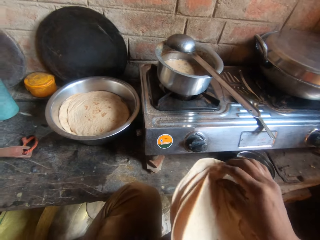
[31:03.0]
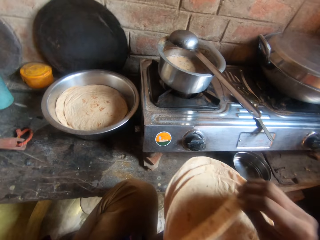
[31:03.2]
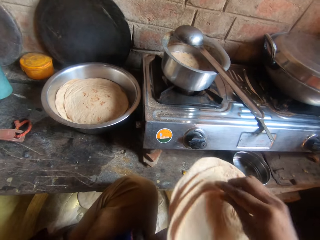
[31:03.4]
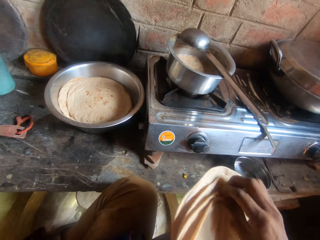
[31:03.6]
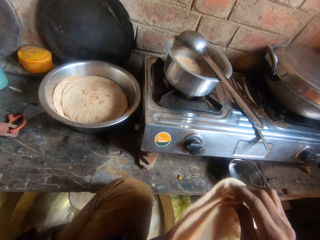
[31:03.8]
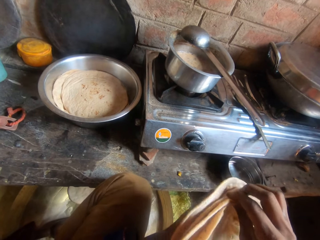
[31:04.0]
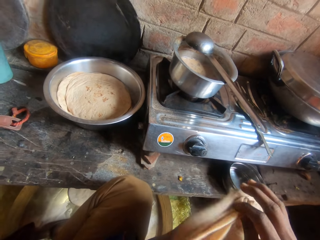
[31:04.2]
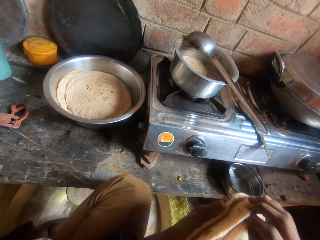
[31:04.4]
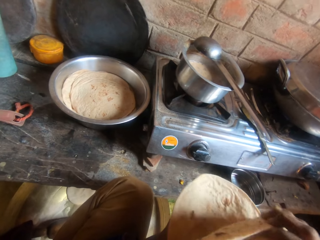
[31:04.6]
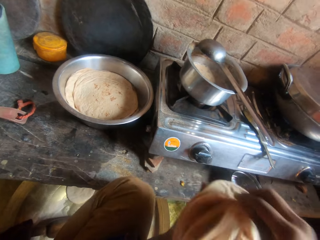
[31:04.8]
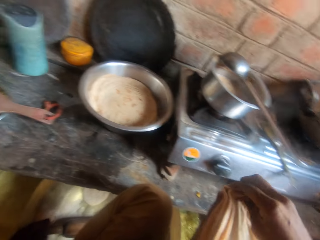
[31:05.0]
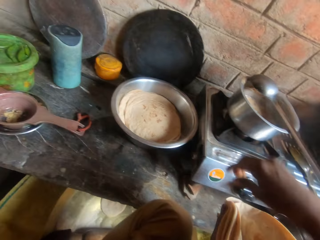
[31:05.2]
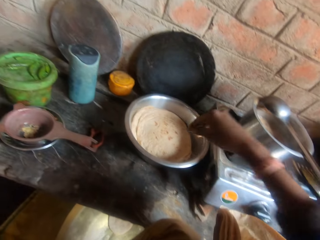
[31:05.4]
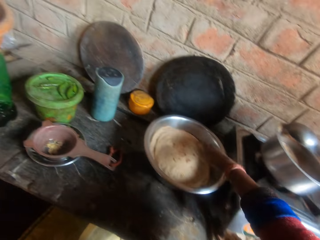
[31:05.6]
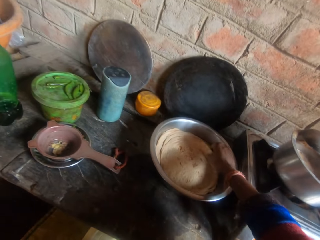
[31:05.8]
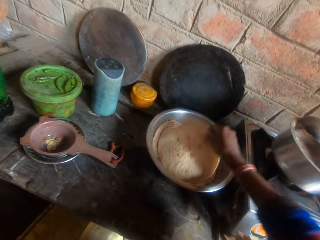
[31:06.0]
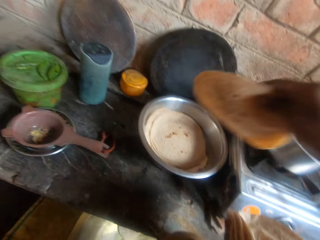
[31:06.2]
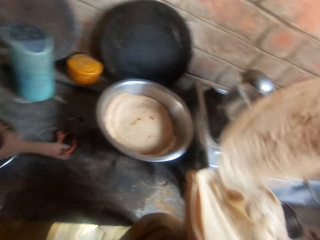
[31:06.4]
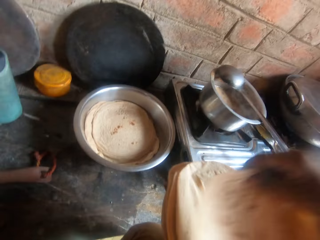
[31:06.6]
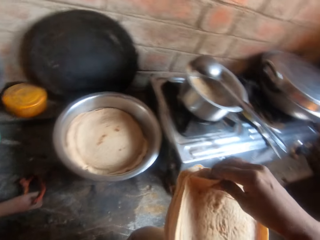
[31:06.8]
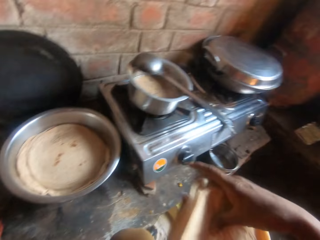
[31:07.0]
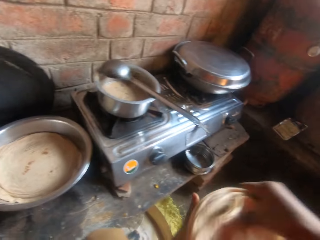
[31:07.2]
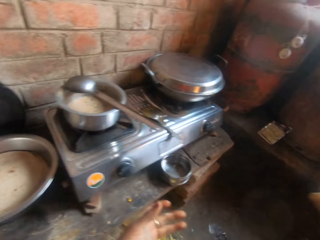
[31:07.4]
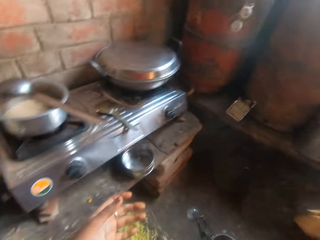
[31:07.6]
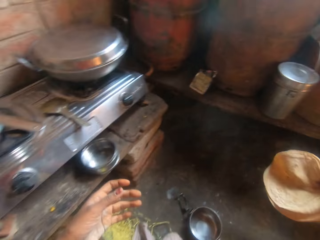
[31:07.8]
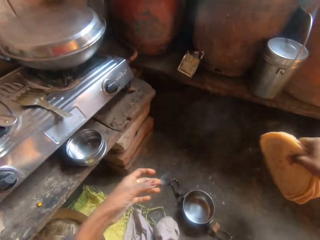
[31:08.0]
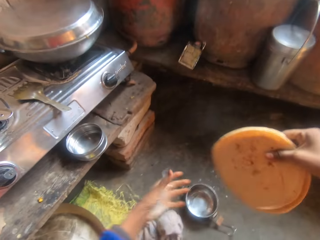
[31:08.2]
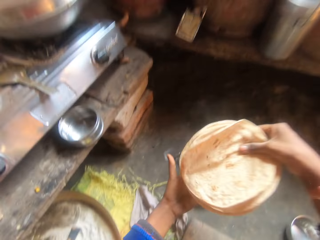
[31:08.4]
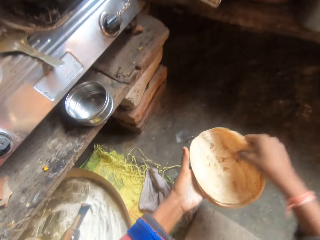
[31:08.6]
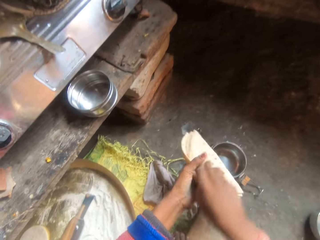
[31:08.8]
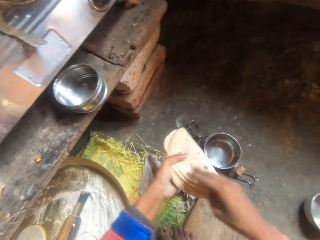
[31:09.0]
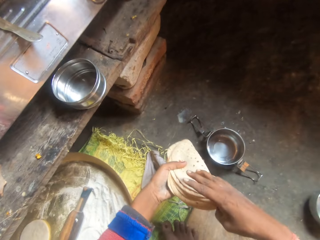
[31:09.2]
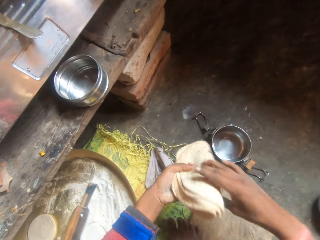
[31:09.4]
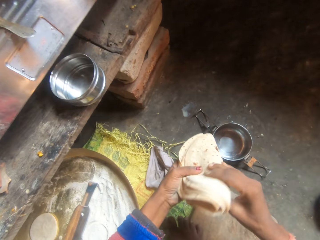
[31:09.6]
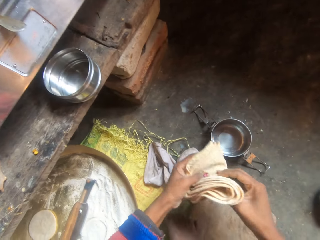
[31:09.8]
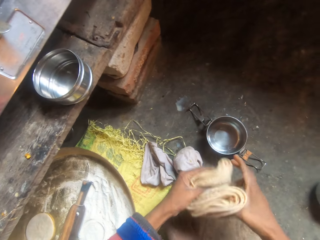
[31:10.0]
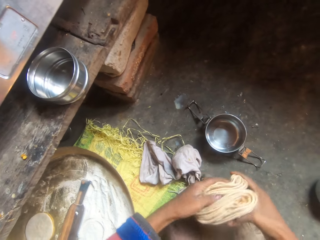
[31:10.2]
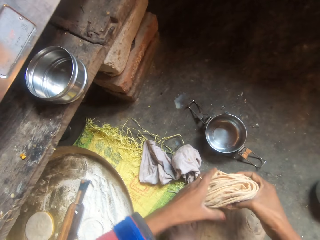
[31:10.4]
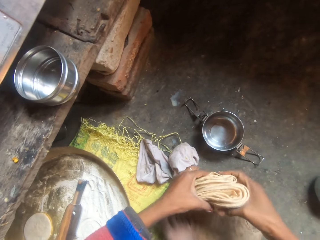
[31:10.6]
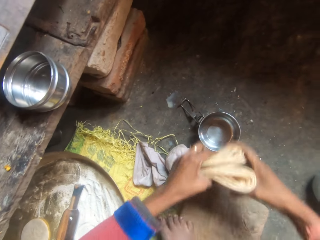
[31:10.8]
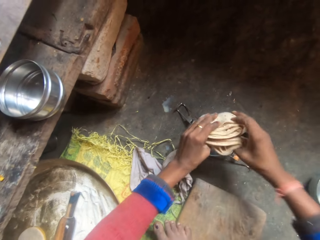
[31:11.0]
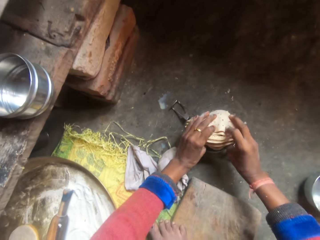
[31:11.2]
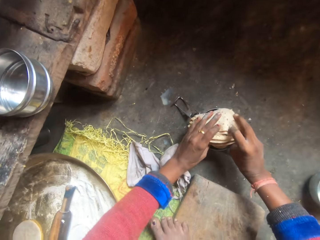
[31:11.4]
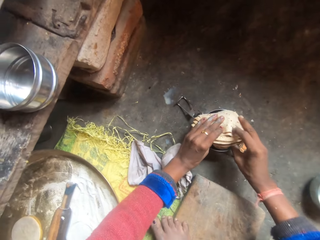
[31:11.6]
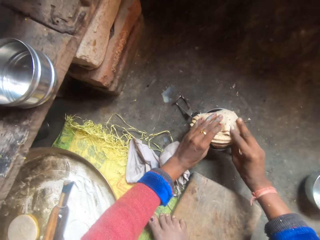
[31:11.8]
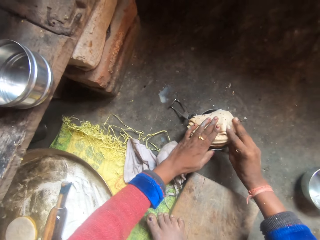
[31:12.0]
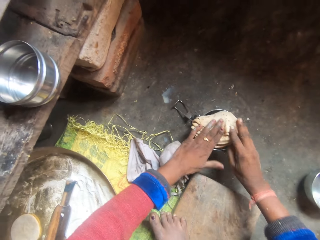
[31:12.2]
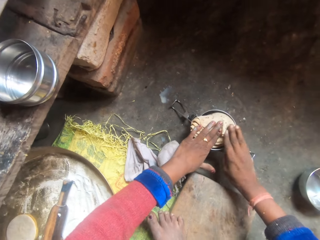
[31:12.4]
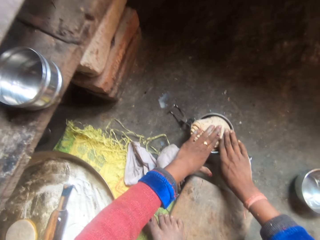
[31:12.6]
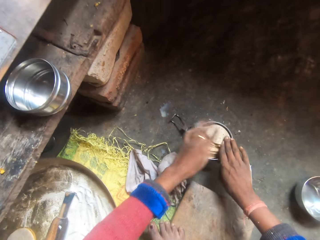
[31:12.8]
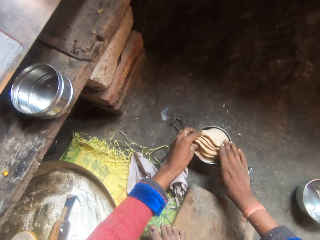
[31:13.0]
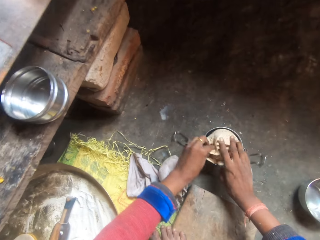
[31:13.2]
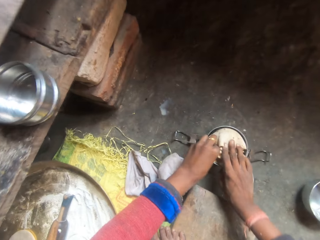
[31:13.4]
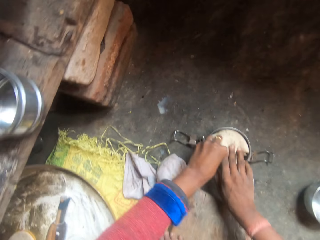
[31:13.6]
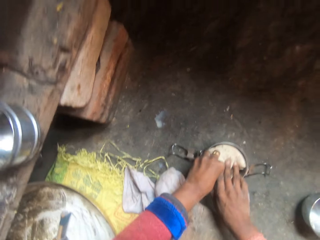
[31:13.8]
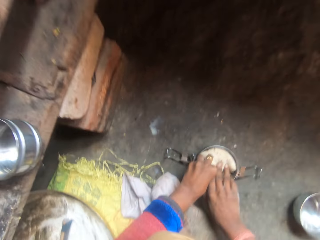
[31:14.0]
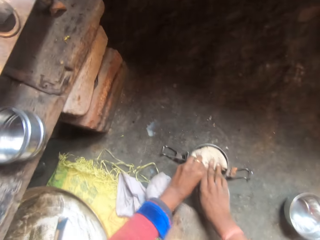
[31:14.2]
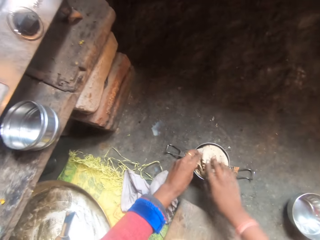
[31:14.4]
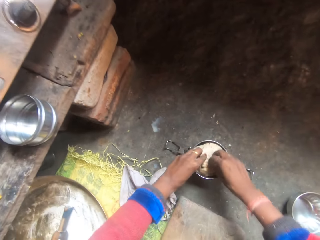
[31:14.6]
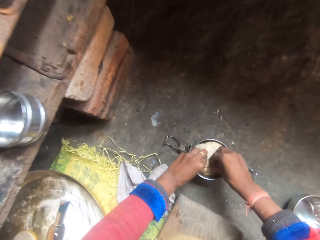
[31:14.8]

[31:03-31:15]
The camera wearer counts the tortilla wraps in her hands. She takes more tortilla wraps from the stainless bowl. She places the tortilla wraps on the other tortilla wraps in her hand. She shakes the tortilla wraps and folds the tortilla wraps. She puts the tortilla wraps into one of the flask pieces on the ground.

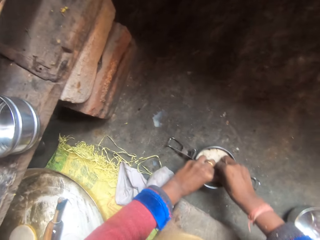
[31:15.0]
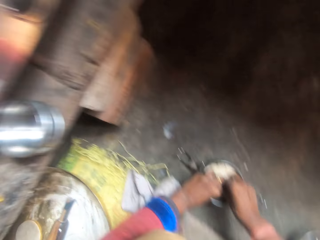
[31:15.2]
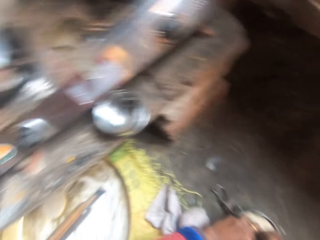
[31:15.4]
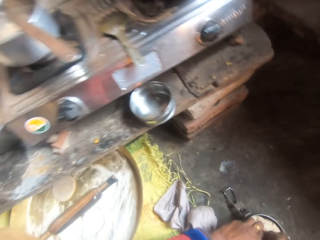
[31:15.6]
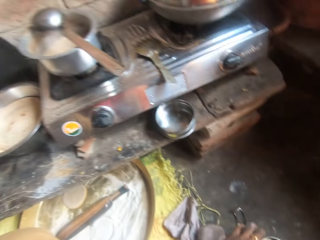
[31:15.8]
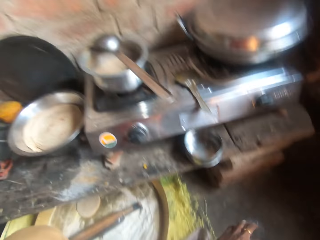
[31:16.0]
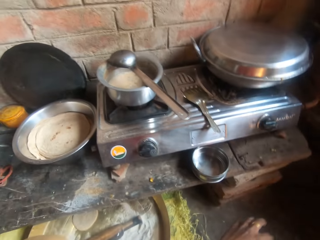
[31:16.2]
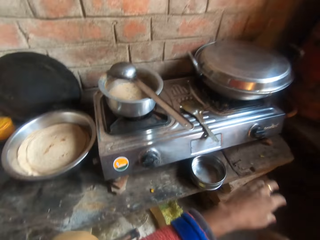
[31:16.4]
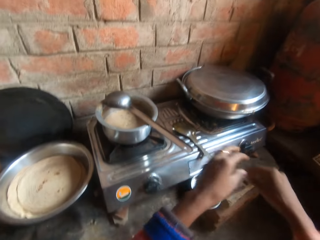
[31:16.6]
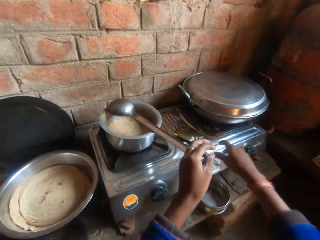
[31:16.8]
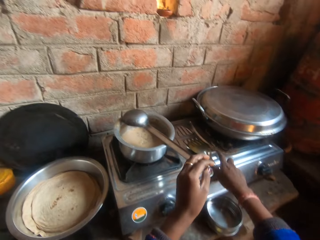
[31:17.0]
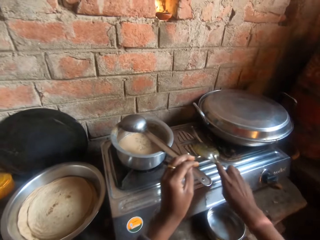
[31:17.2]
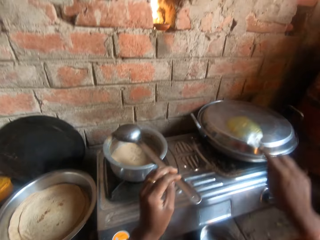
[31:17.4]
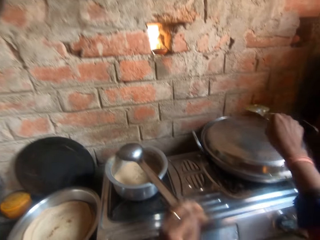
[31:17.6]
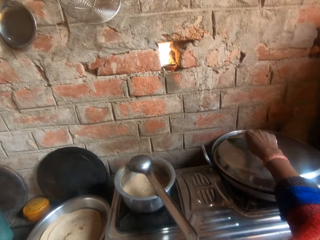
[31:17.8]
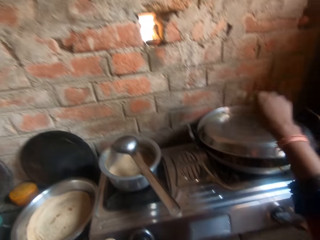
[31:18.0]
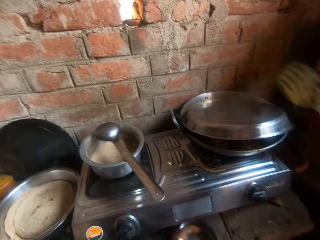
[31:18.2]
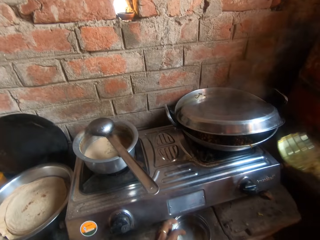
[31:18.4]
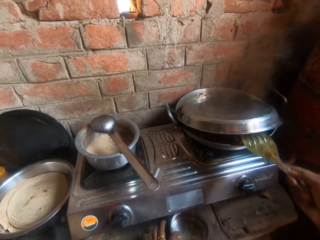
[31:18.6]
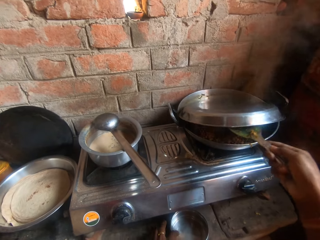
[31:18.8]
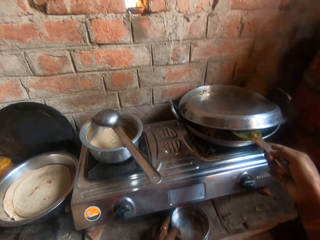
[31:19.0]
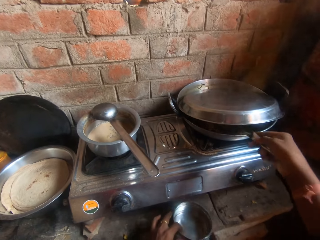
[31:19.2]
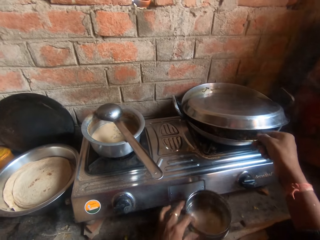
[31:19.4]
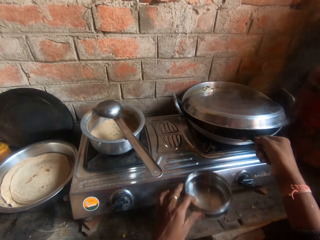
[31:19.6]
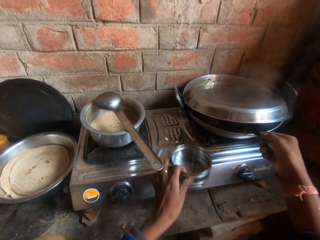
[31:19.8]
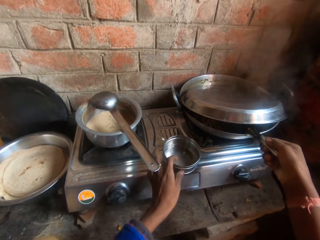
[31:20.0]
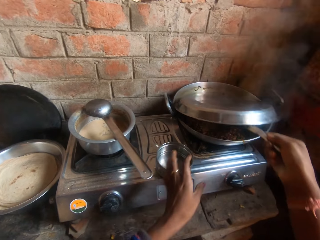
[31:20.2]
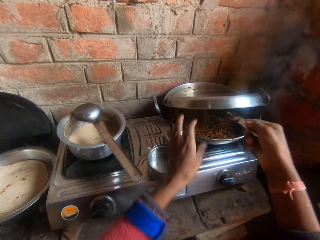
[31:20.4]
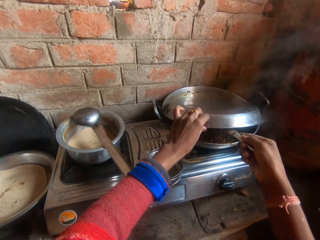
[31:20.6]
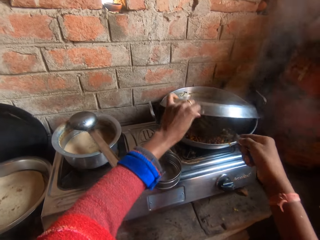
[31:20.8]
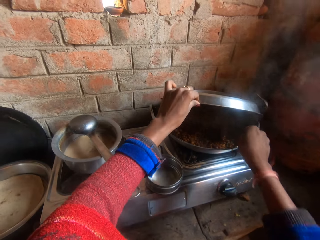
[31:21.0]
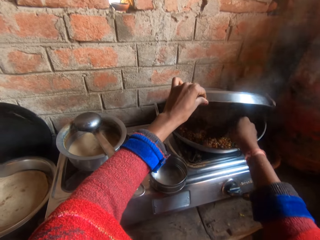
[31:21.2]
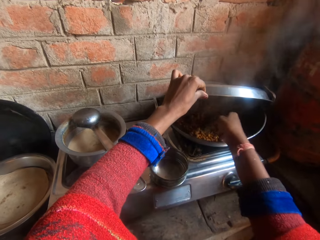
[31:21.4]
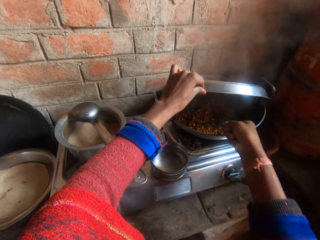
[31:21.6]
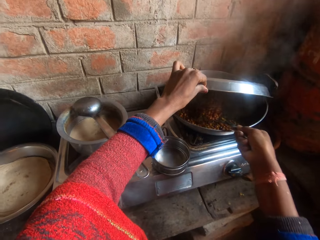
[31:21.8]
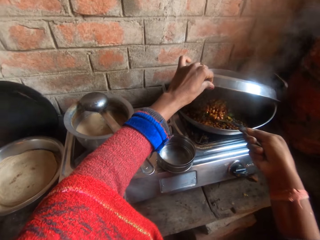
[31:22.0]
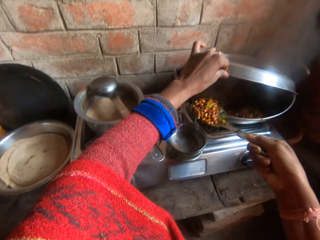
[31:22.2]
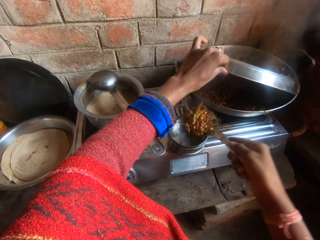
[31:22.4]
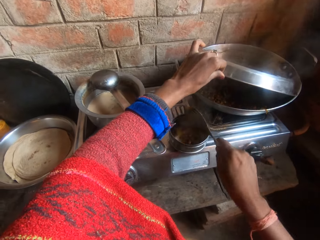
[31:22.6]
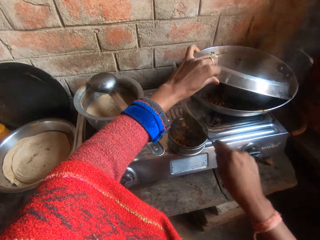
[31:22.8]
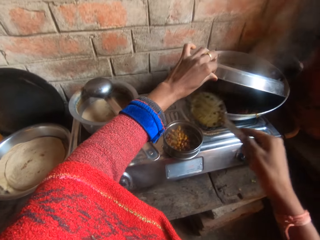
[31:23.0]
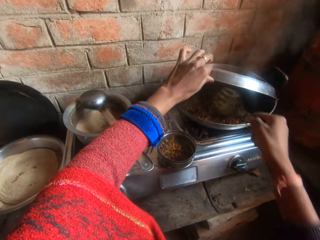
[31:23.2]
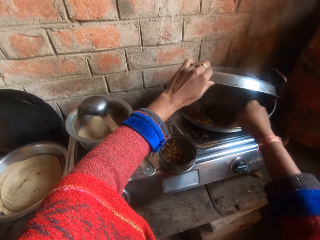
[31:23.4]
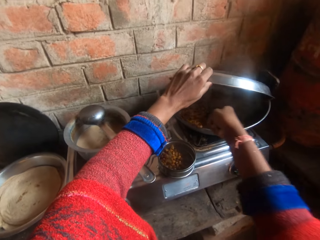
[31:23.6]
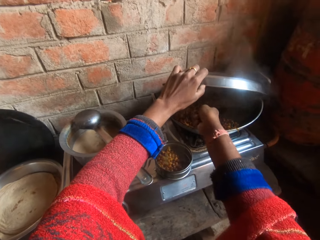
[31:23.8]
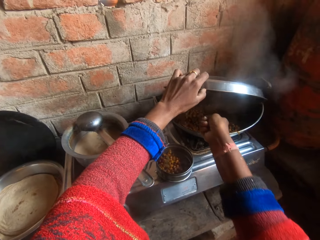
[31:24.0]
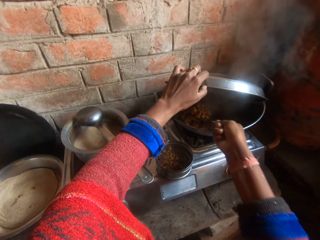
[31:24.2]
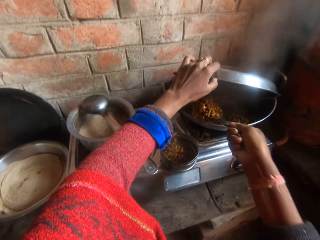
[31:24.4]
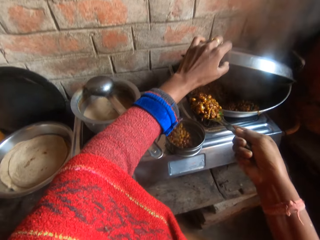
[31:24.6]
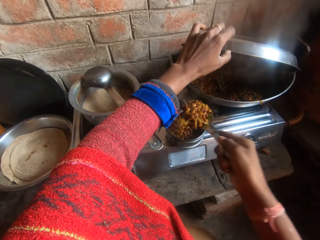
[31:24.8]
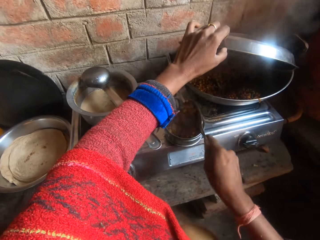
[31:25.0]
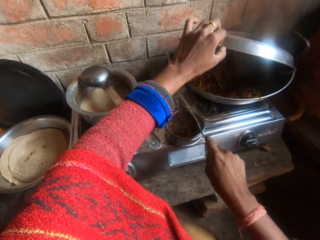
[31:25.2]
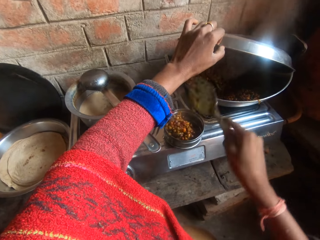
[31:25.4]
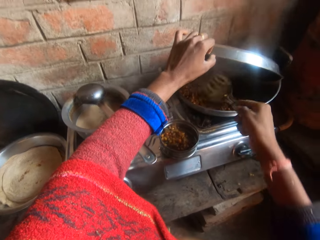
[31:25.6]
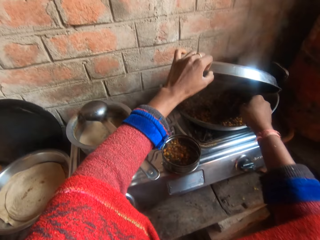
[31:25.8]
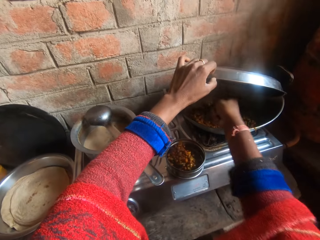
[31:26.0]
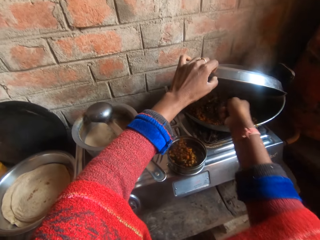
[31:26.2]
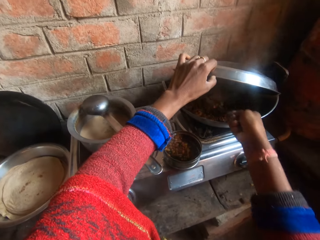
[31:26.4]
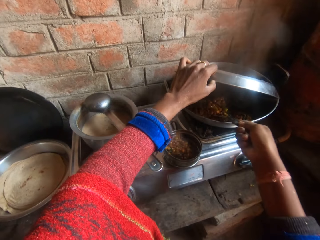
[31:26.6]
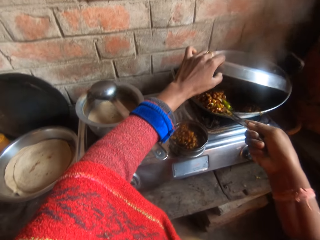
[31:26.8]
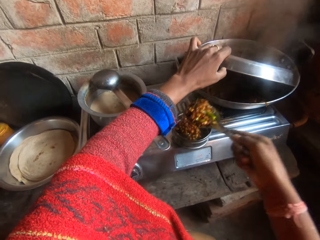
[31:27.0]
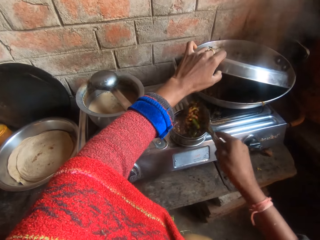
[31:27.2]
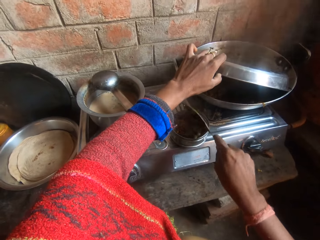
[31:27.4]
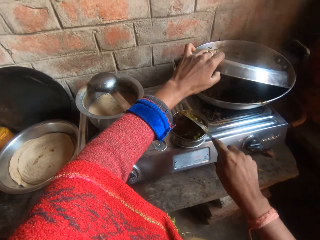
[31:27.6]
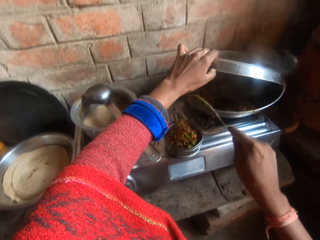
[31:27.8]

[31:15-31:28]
The camera wearer carries the serving spoon from the gas cooker. They open the lid covering the wok. They hit the cover of the pot with the serving spoon. They put the serving spoon into the pot. They carry another flask piece from the kitchen slab and place the flask piece on the gas cooker. They hold the cover of the pot. They take out some sauce from the pot and put the sauce into the flask piece. They take out some sauce from the pot and put the sauce into the flask piece. They take out some sauce from the pot and put the sauce into the flask piece.
